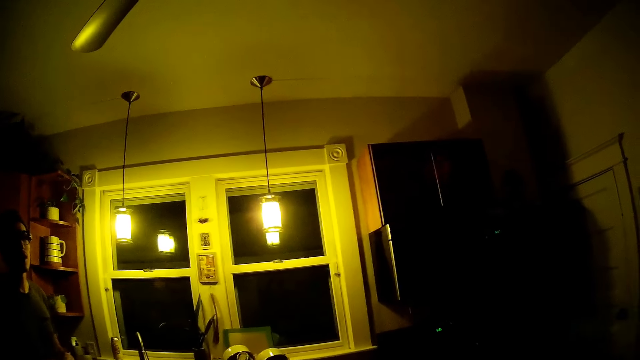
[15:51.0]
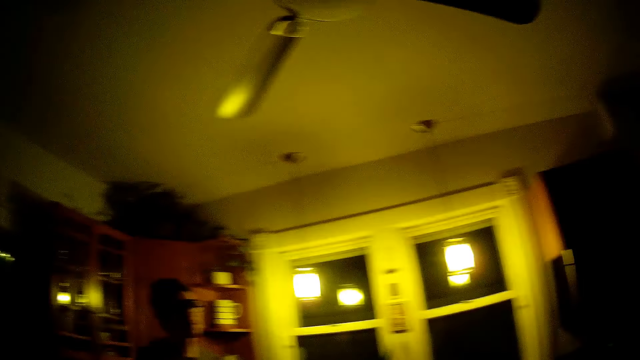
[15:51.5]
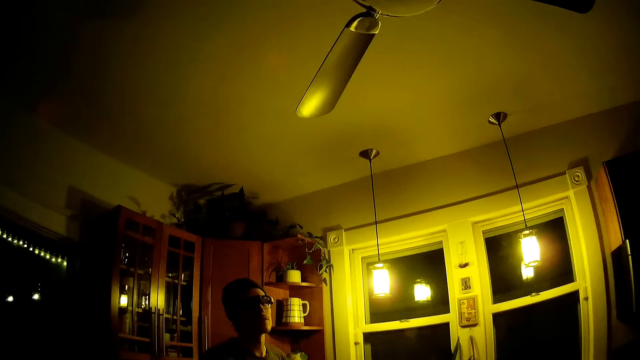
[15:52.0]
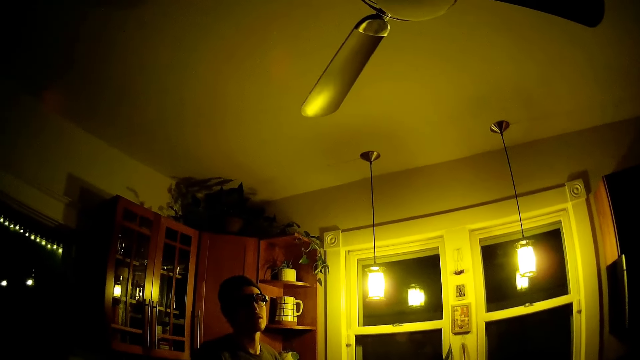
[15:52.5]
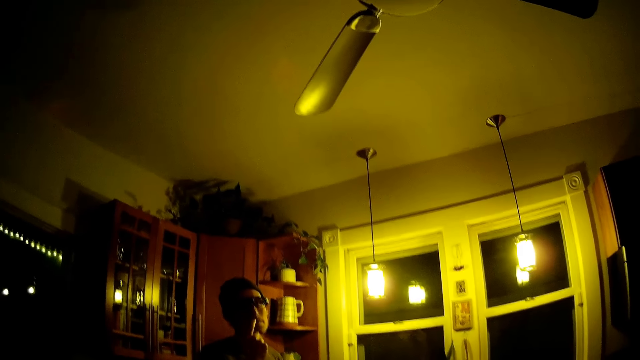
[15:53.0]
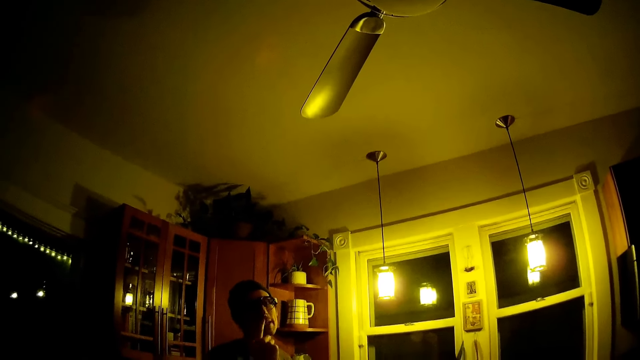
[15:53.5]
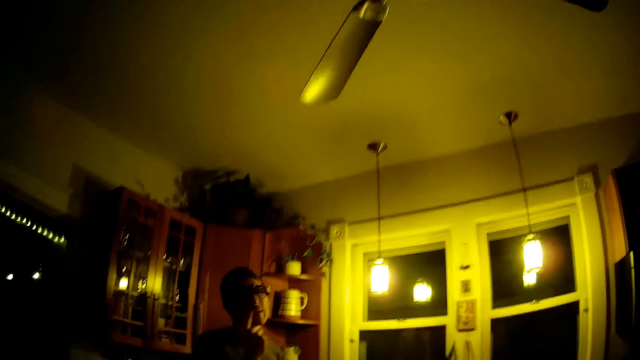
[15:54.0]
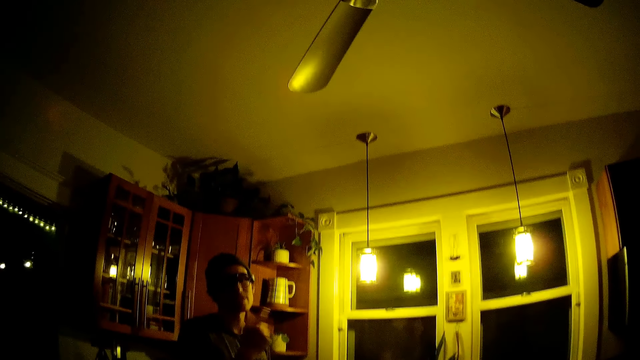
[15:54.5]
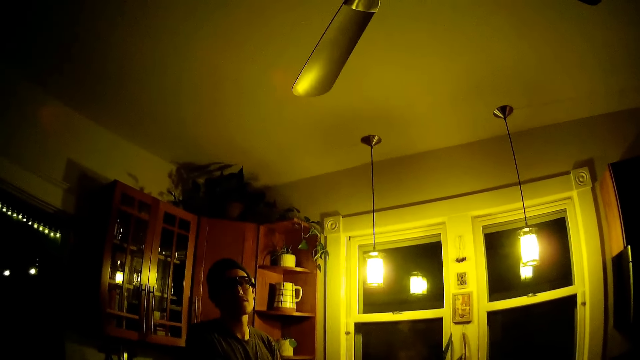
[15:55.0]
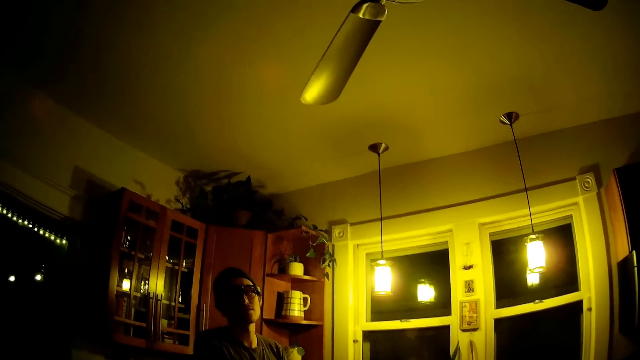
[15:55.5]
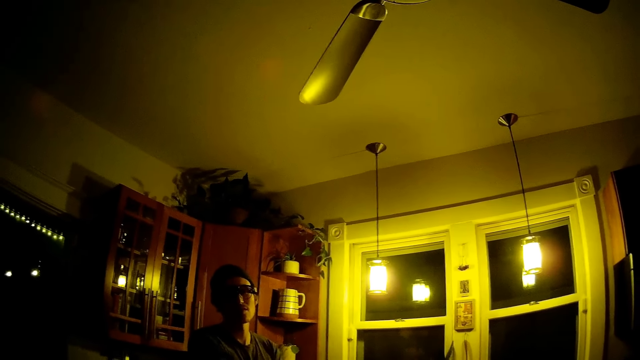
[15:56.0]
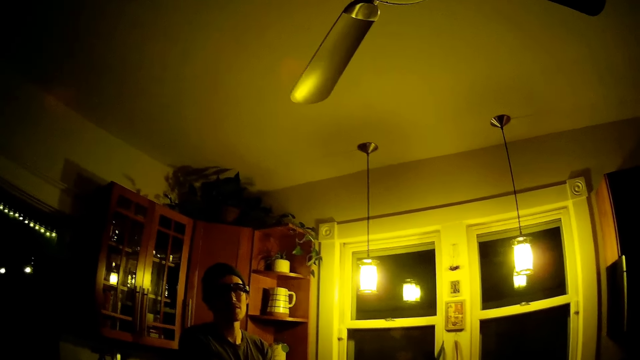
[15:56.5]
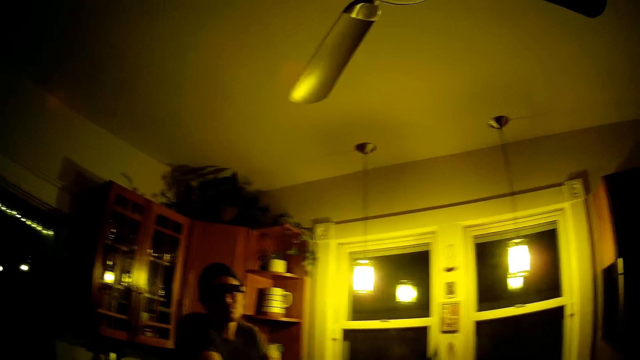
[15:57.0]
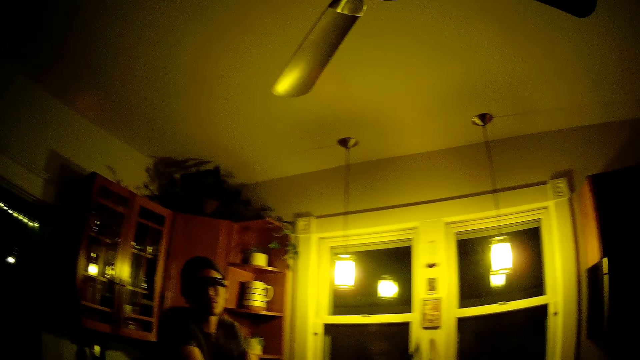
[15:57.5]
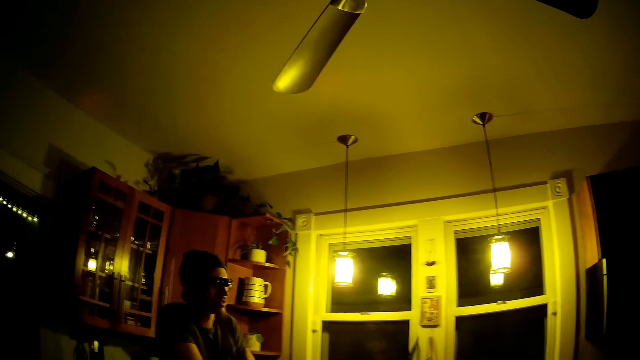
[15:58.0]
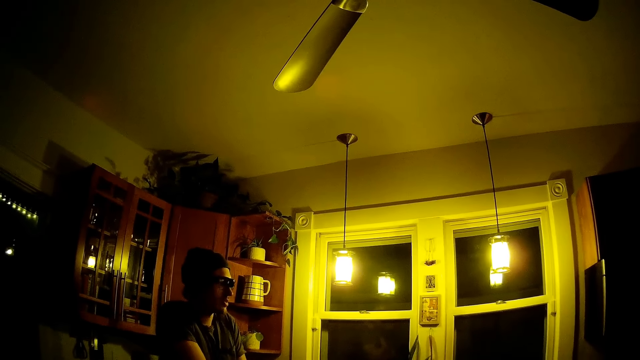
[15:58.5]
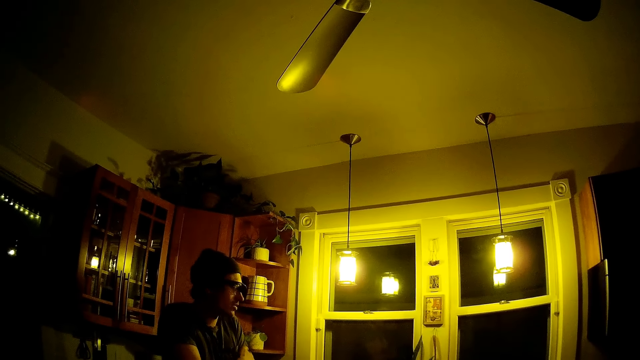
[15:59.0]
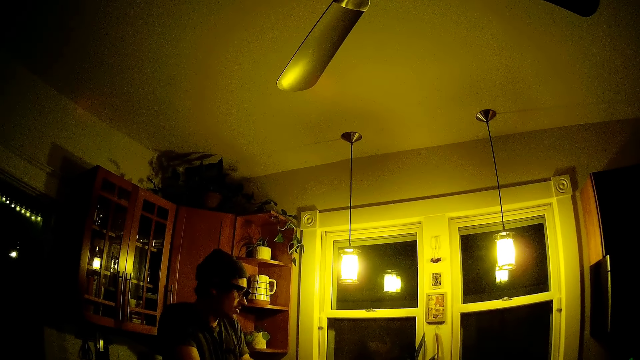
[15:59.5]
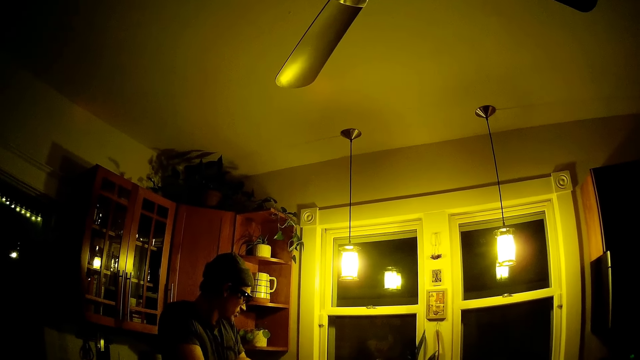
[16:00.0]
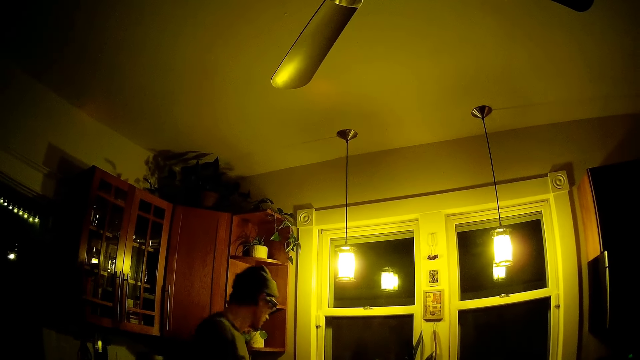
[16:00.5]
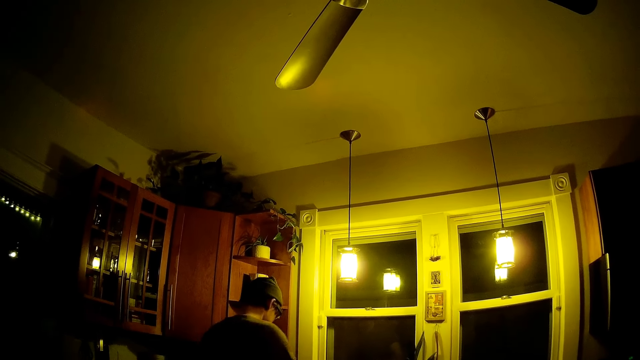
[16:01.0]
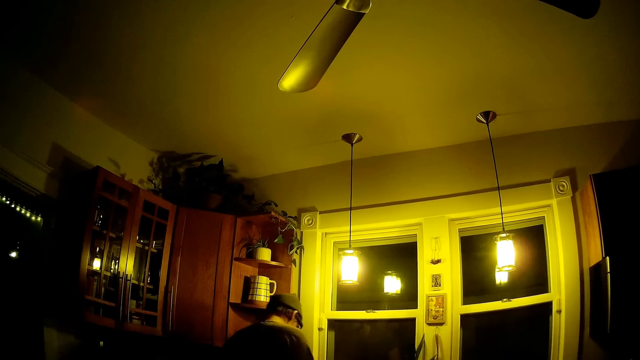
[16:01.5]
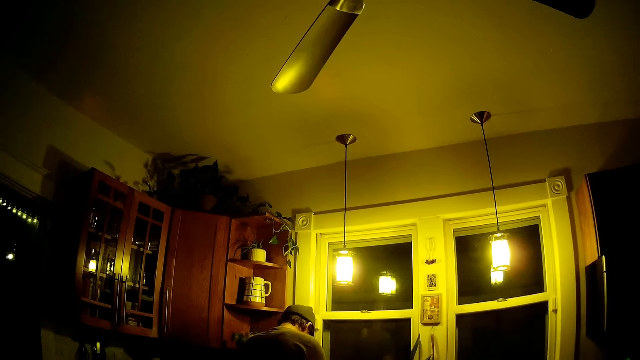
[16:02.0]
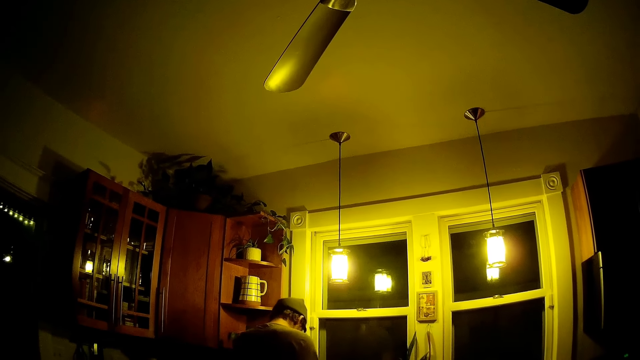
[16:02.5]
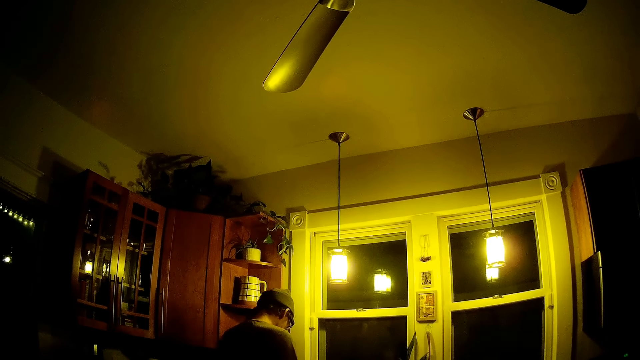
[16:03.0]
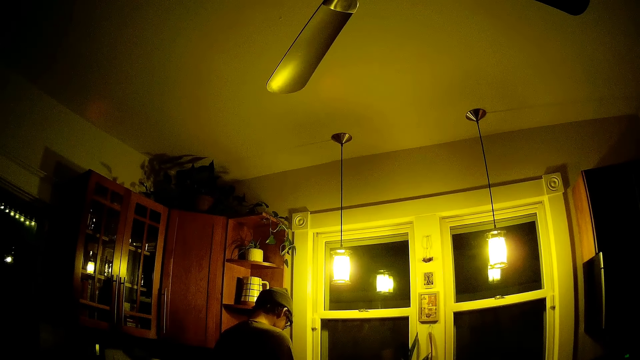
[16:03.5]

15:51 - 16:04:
A man turns aside.

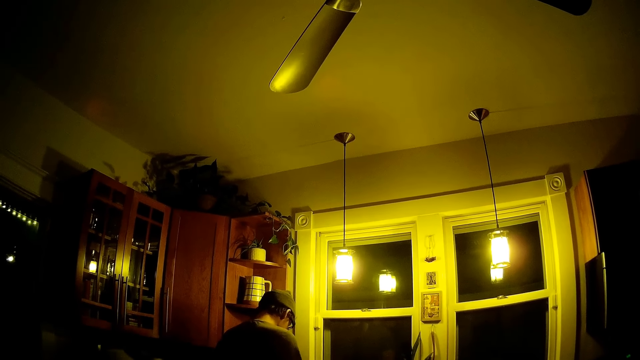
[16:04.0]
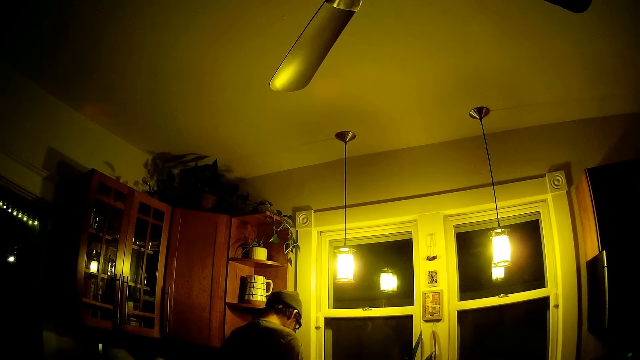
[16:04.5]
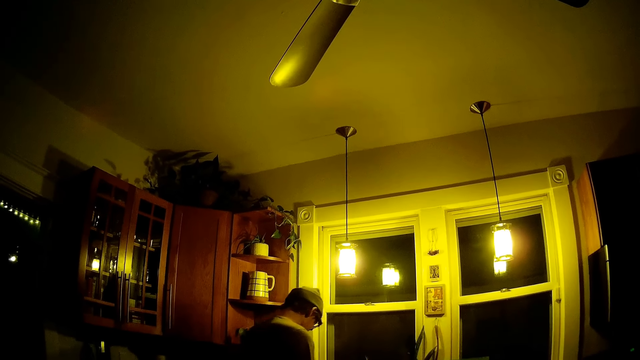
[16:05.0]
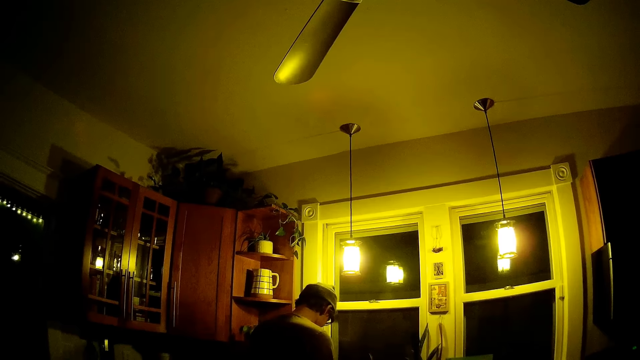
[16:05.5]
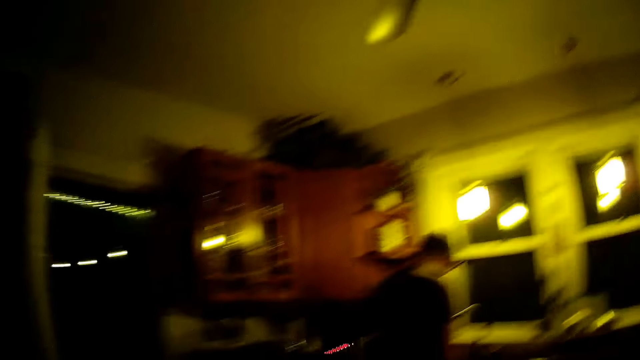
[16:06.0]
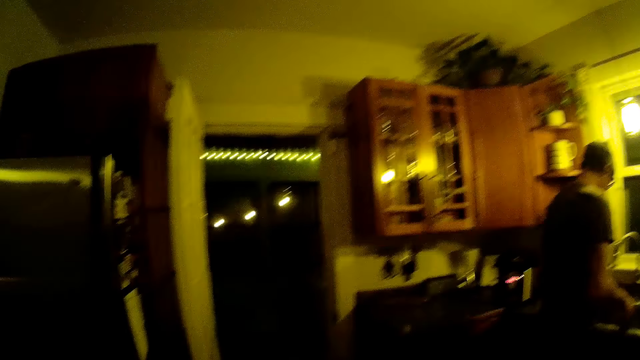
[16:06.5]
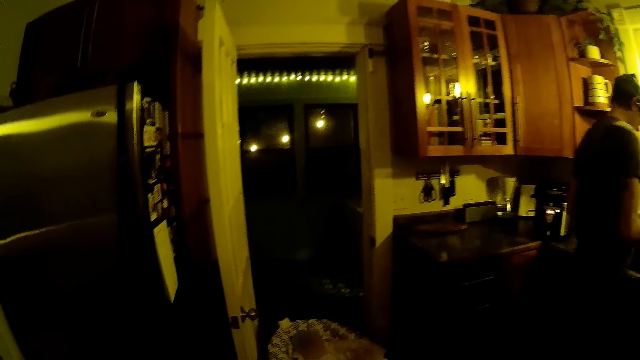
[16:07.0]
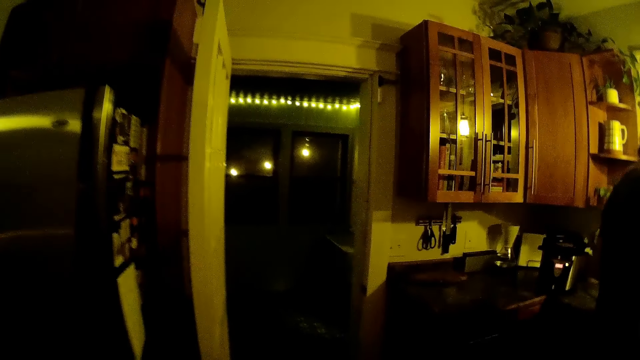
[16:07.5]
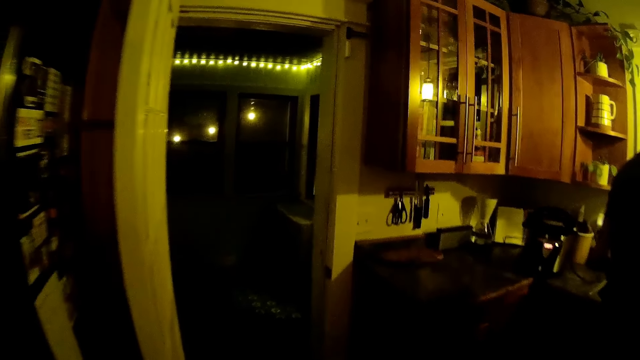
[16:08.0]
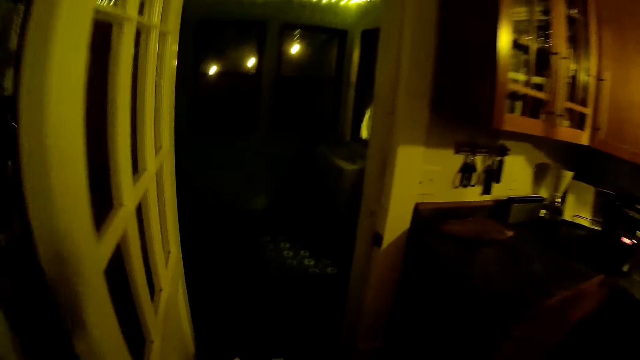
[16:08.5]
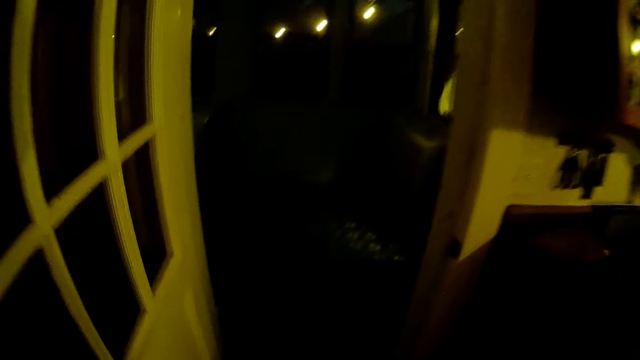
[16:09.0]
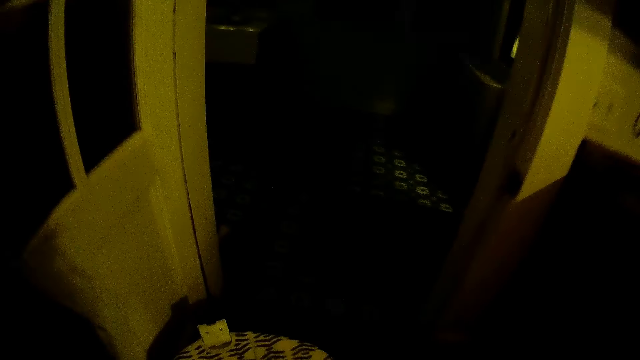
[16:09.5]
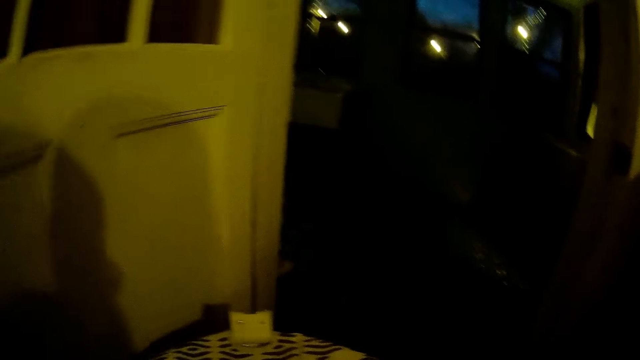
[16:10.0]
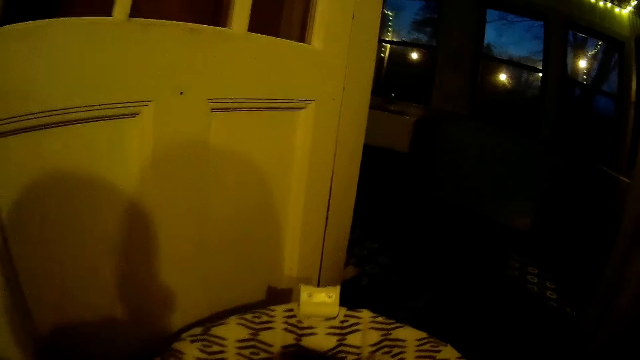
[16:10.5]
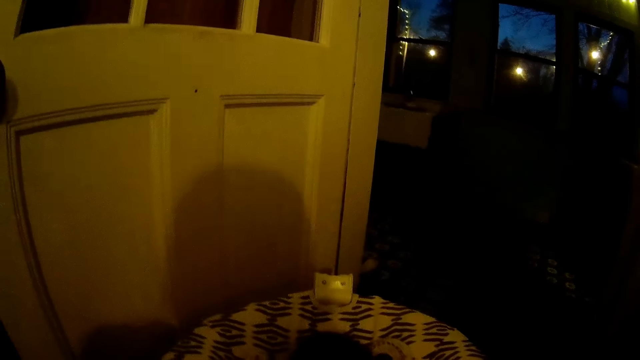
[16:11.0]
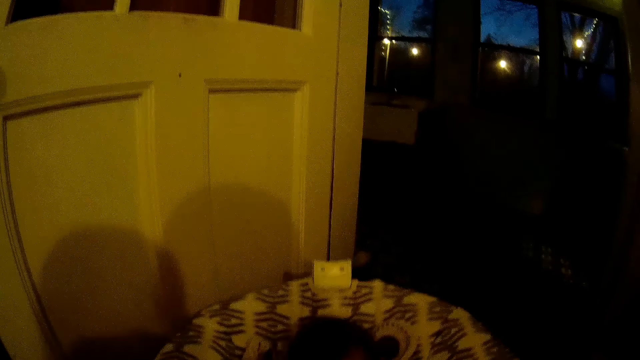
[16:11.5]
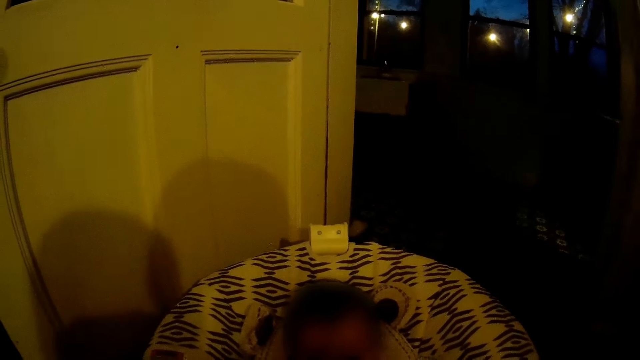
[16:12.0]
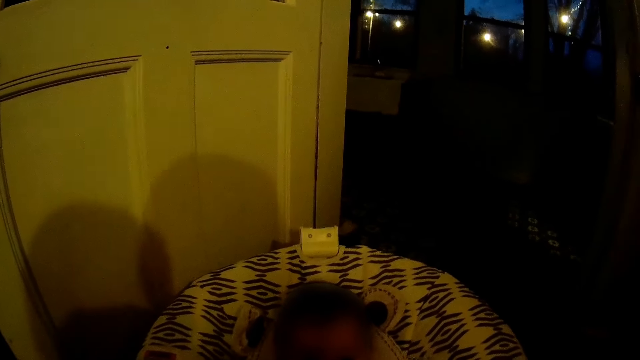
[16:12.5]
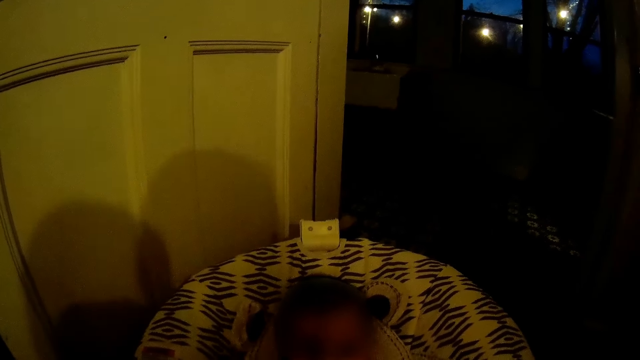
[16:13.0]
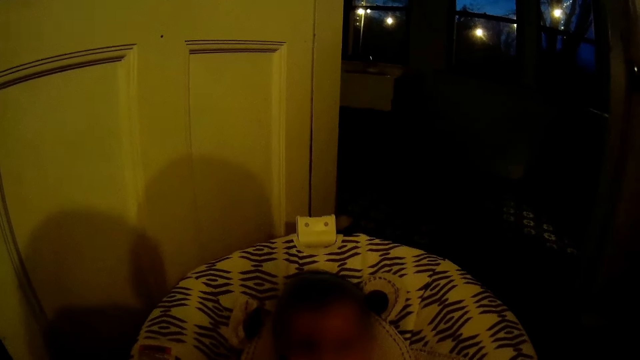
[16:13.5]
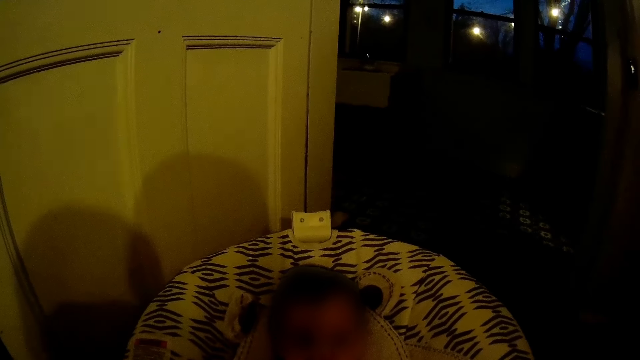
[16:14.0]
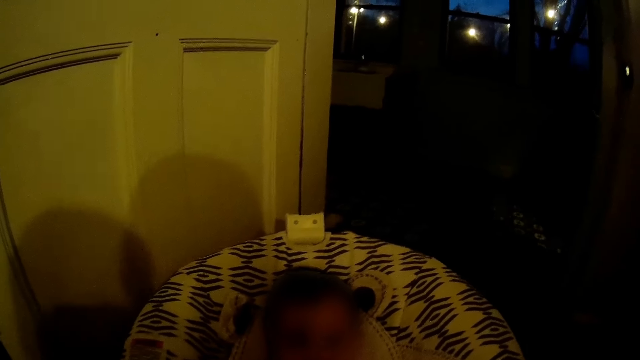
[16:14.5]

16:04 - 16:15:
The camera wearer looks around. They interact with a baby in the baby rocker. They talk to a man. They walk around. They talk to the baby.
